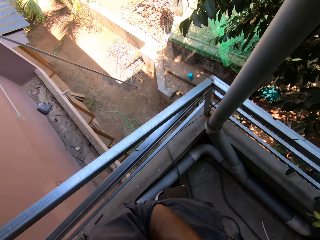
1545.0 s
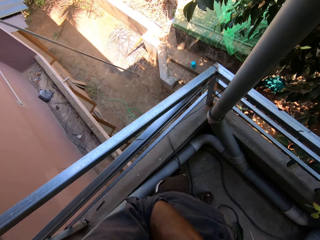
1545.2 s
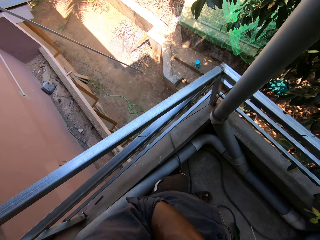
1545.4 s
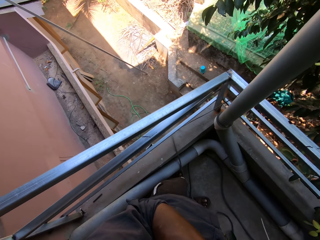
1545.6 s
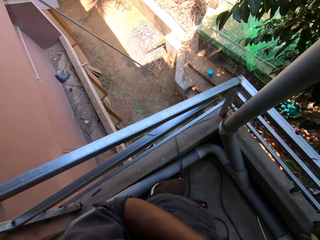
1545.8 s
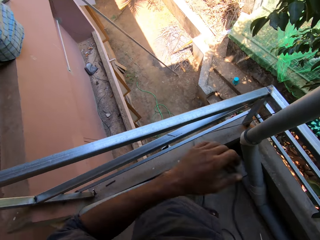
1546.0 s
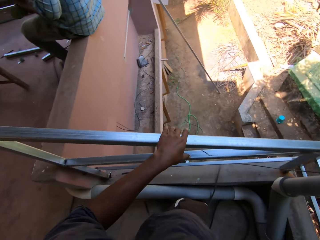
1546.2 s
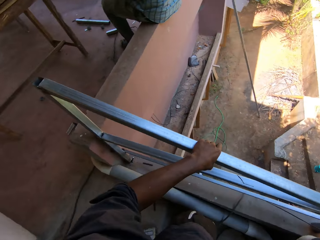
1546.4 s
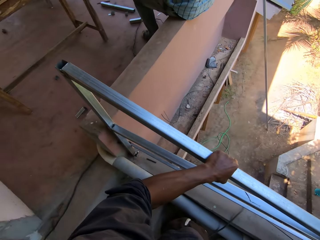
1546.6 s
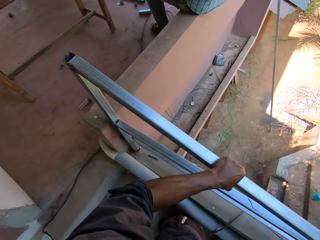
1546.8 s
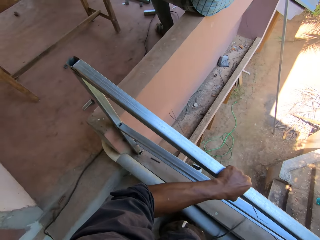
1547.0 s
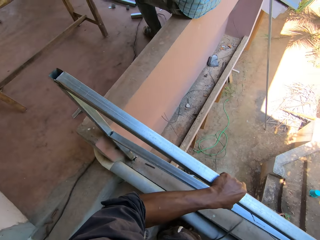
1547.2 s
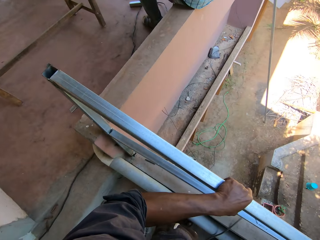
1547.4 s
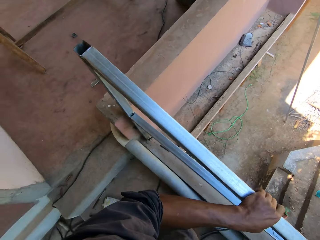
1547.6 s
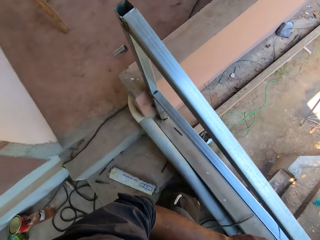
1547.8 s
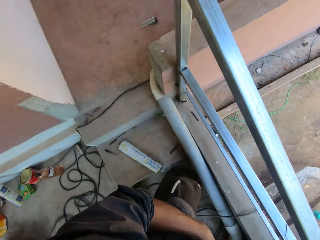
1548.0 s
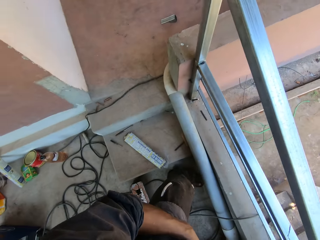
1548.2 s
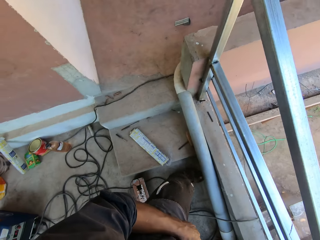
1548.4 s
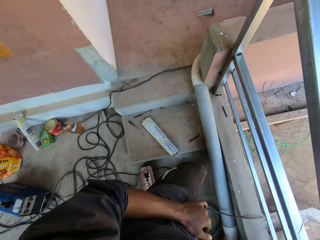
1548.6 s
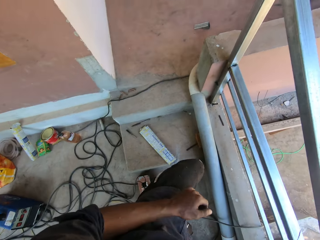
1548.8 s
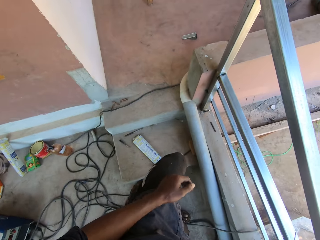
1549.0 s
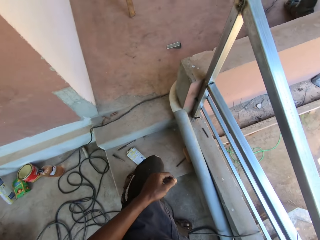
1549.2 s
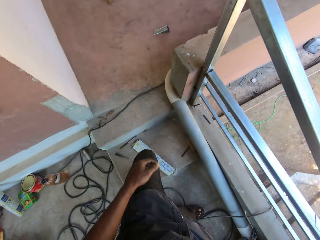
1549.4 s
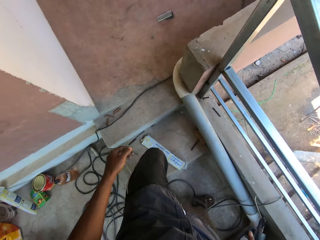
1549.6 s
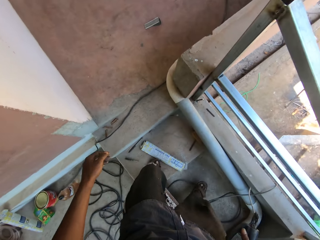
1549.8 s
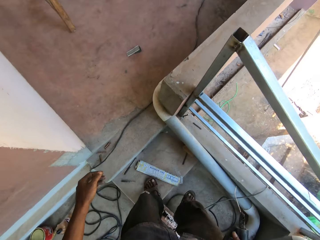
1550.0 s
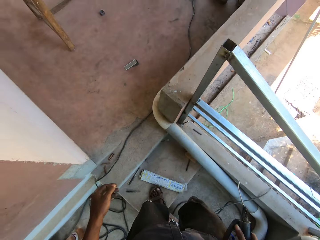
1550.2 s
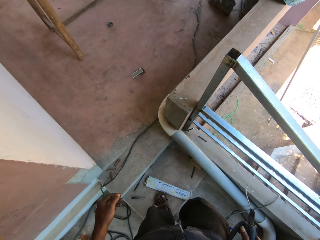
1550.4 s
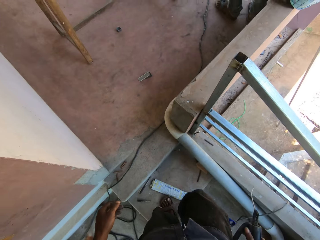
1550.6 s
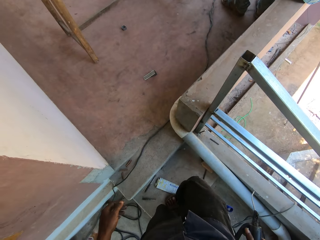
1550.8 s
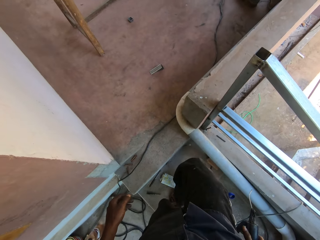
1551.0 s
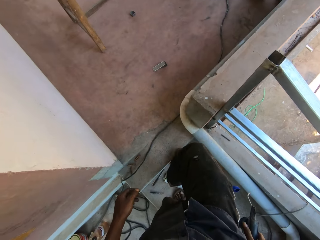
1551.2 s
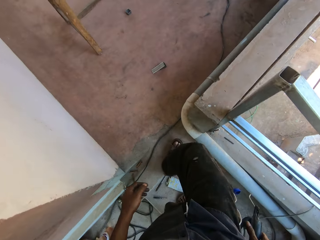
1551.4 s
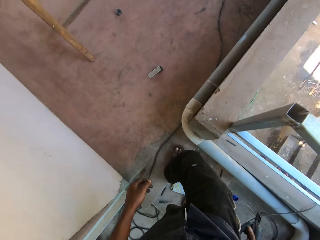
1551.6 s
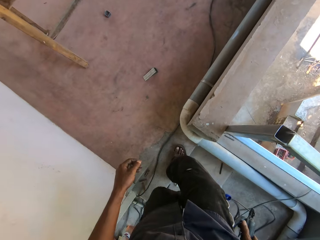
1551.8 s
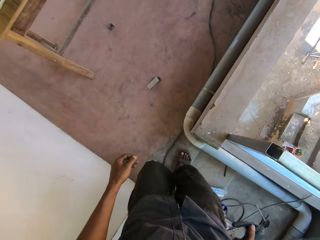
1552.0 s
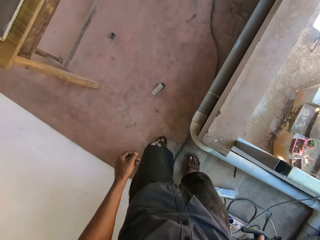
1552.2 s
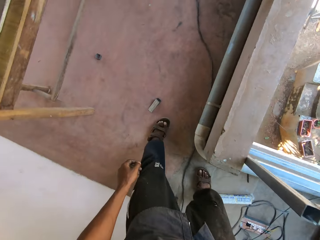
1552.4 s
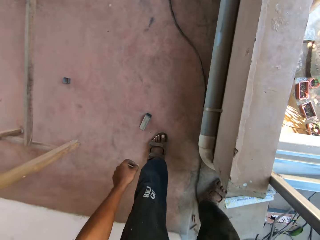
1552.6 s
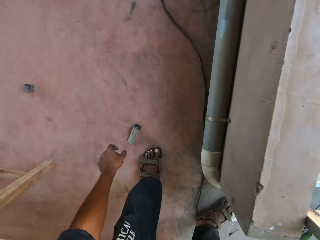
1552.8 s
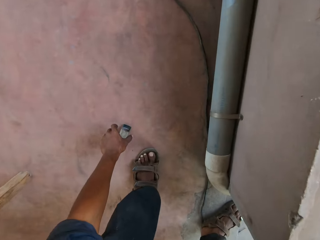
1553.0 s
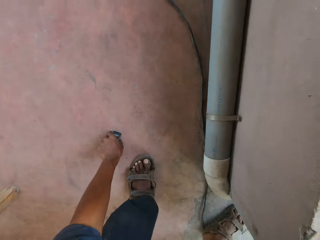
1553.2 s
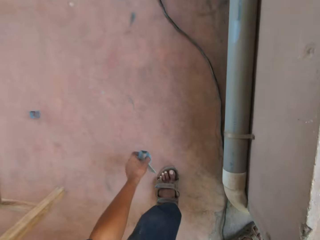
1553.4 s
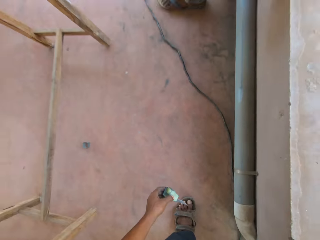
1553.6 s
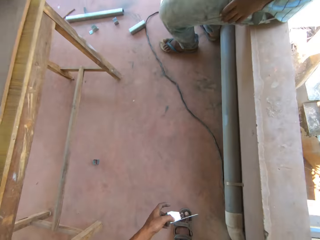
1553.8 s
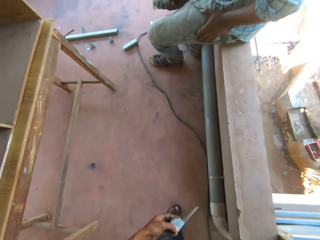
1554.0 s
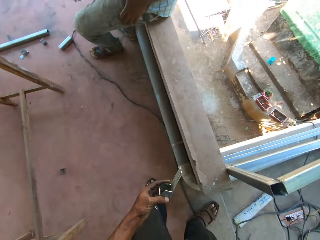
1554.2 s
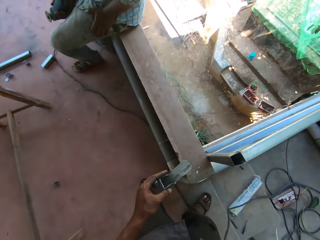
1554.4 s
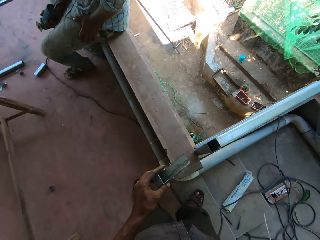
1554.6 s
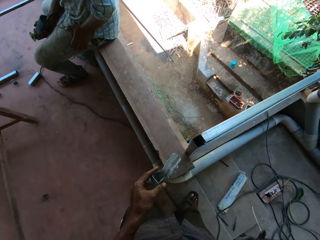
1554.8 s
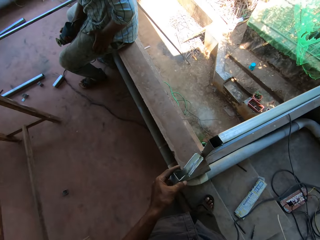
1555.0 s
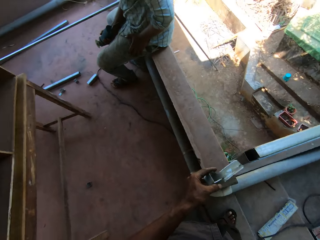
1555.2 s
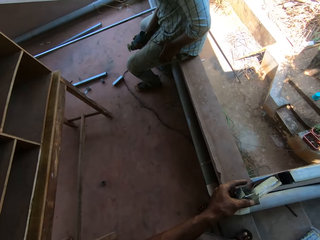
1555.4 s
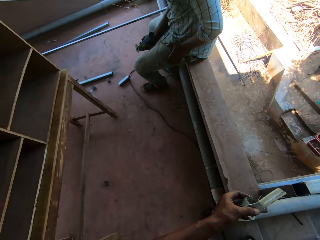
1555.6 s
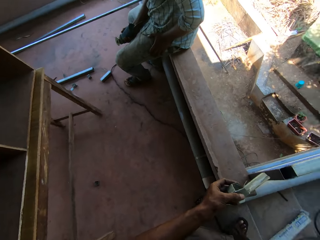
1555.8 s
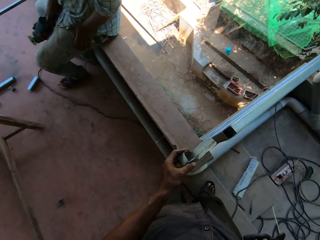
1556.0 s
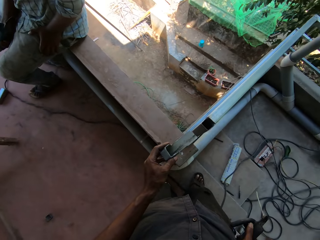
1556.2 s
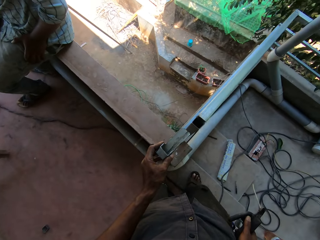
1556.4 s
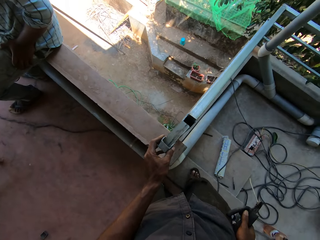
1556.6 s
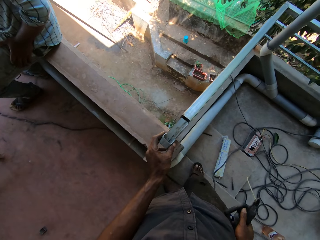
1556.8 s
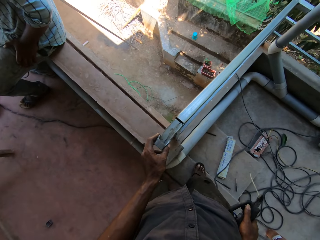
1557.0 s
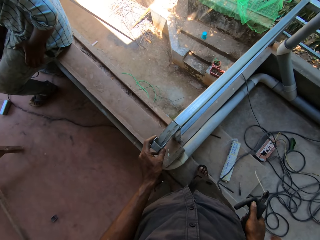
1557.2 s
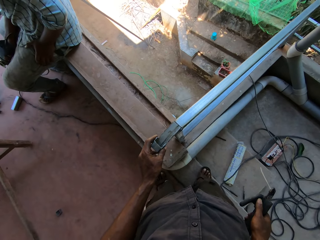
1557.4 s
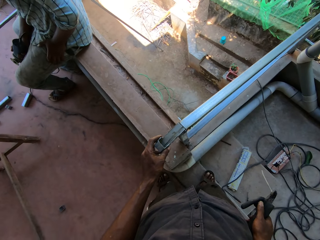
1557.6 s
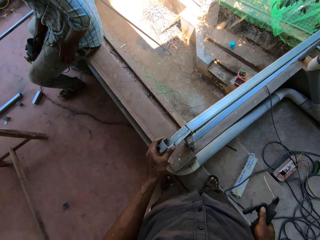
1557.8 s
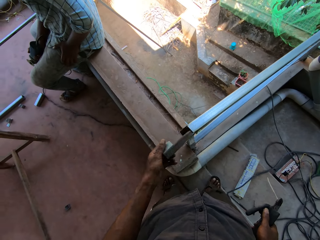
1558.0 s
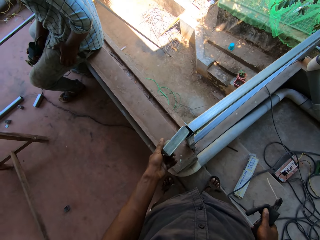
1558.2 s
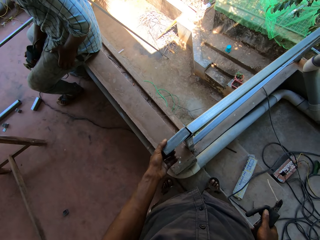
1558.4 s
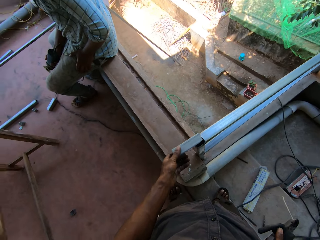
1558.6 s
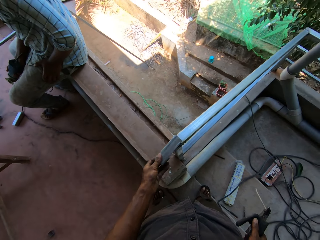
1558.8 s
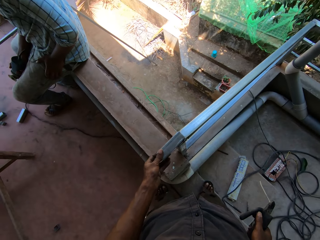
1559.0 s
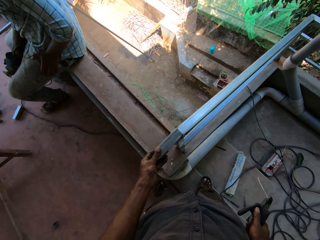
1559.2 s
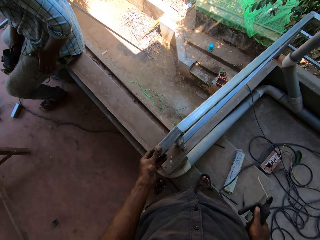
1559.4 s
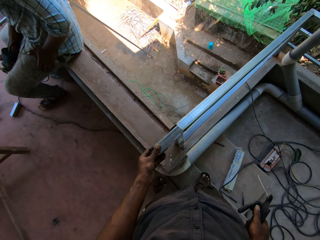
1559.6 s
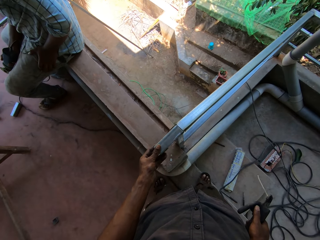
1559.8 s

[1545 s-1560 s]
The camera wearer touches the face. He holds metal with the left hand. He picks a small piece of metal from the floor with his left hand. He places the piece of metal in his left hand on the railing. He turns the metal with the left hand. He joins the small piece of metal to the bigger metal.

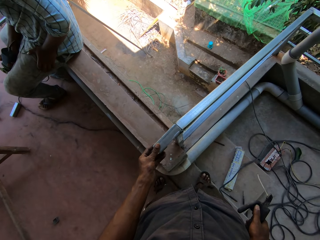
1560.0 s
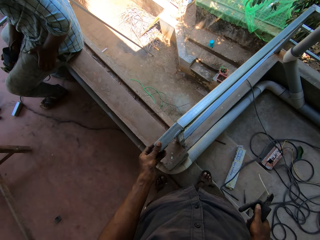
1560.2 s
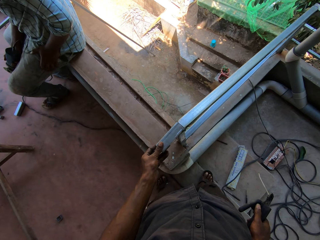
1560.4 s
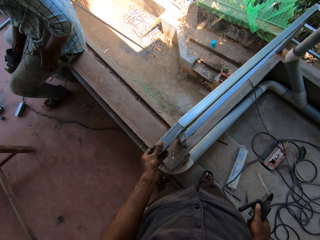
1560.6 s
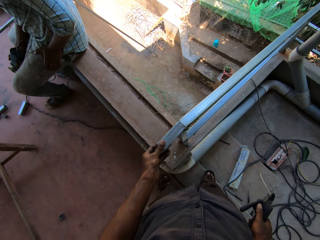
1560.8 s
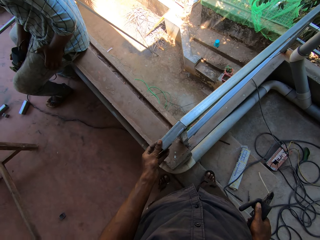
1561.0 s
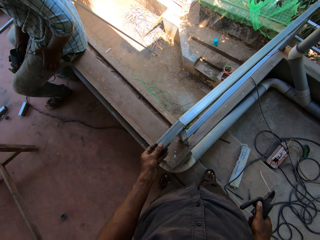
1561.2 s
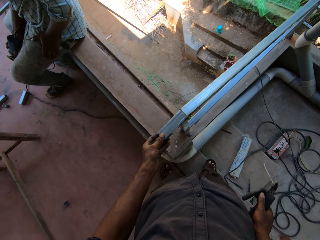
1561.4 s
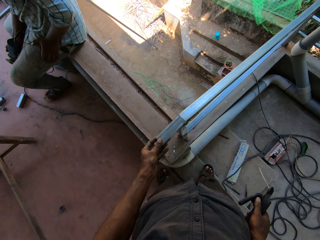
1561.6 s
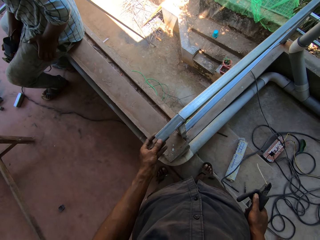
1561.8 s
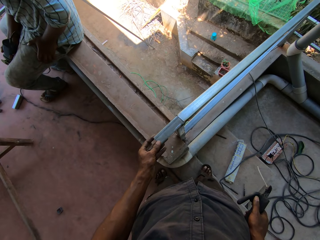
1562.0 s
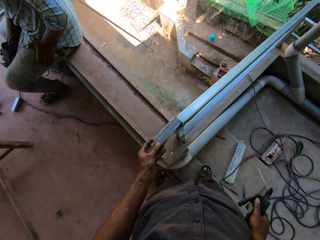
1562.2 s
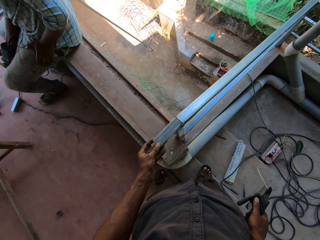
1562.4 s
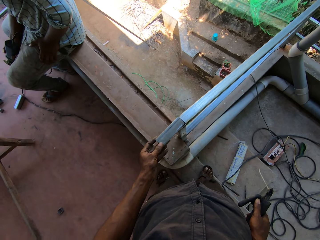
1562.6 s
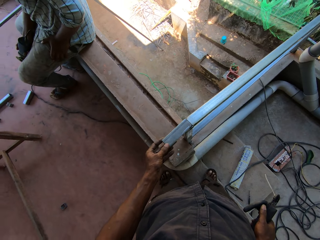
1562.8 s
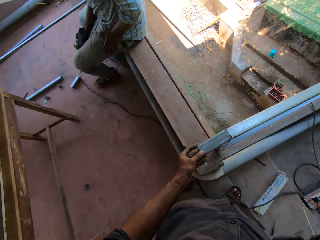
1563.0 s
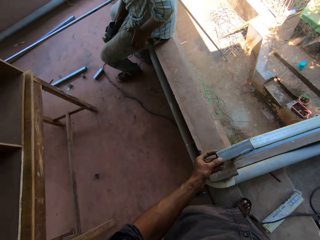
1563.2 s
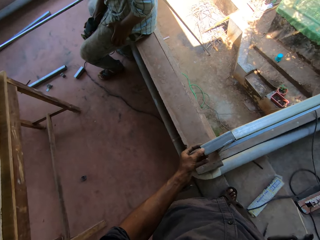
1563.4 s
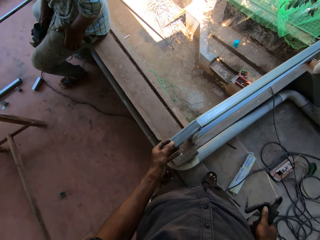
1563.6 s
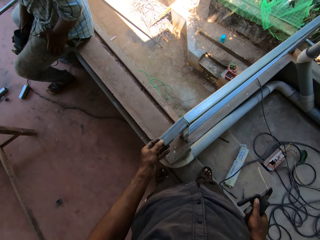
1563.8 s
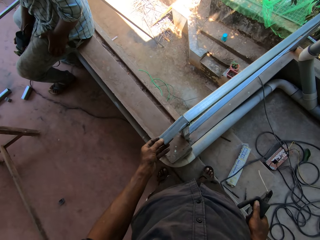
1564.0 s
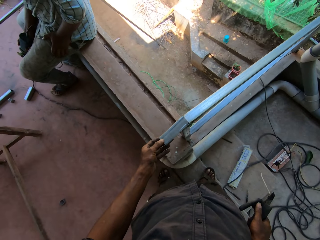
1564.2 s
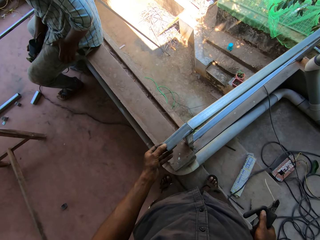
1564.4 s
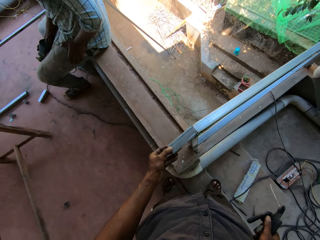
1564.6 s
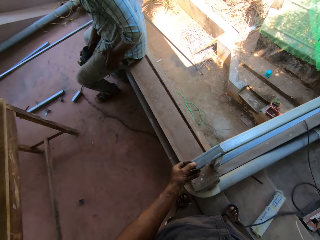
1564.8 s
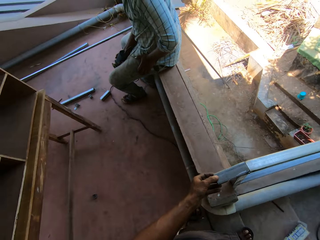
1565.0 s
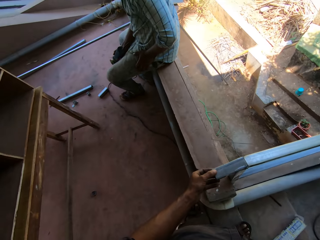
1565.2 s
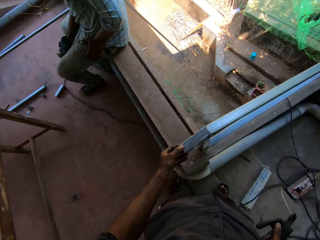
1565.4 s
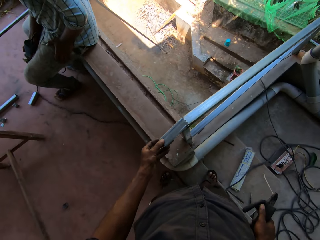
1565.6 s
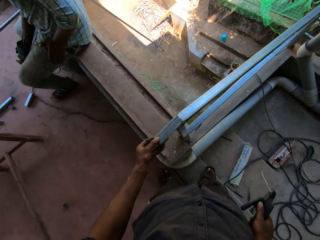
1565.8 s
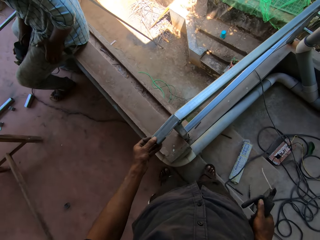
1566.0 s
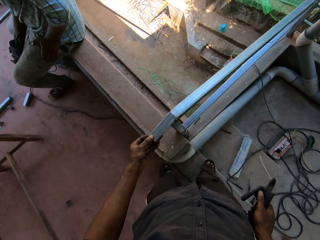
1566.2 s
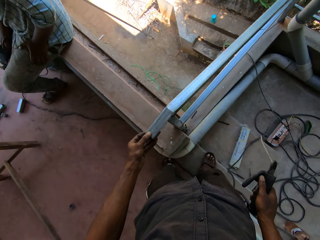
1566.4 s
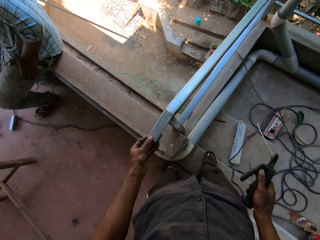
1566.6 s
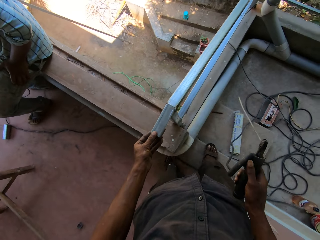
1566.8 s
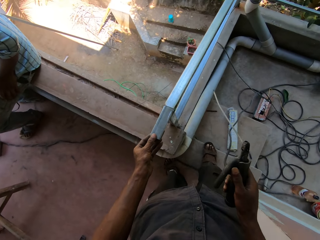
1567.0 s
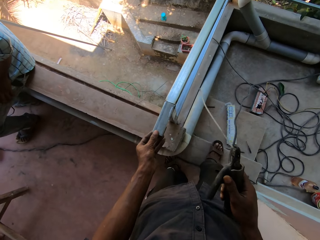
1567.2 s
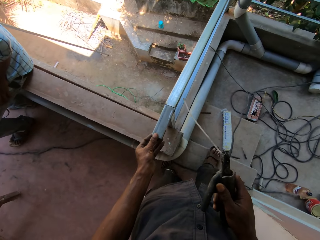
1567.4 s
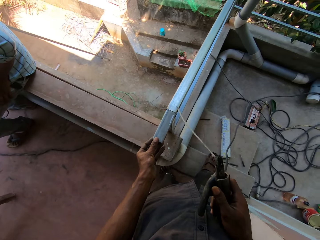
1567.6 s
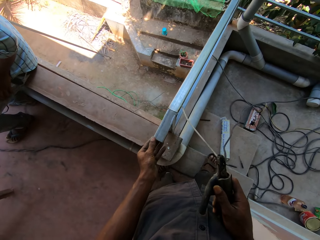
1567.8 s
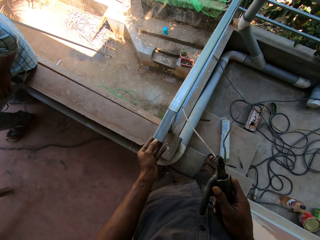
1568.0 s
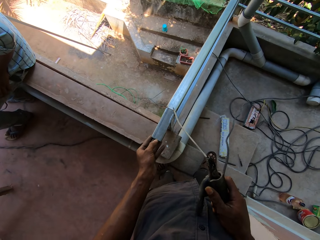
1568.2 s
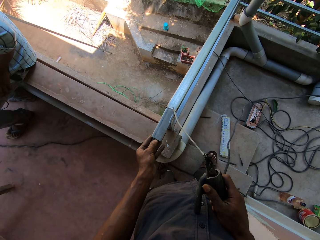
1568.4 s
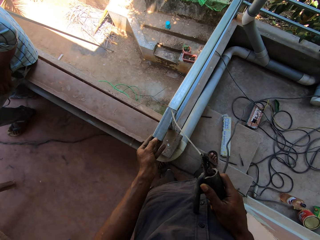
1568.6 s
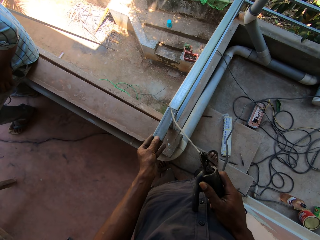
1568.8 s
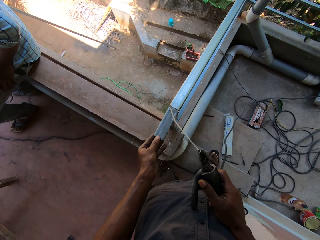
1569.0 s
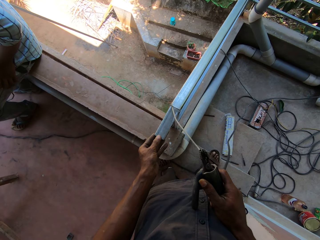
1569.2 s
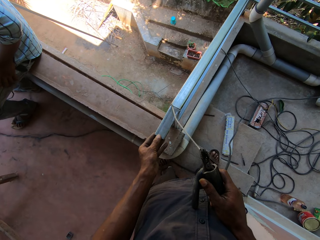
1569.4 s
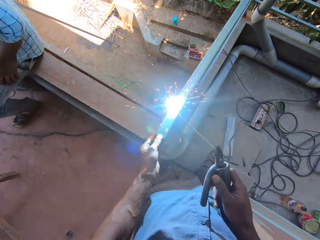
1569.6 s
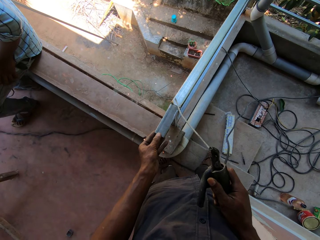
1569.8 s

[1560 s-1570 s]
The camera wearer solders the piece of metal to the railing with the metal torch in his right hand.
